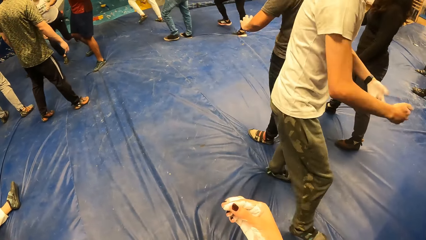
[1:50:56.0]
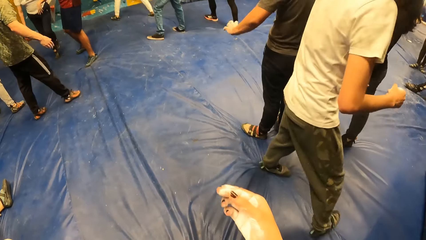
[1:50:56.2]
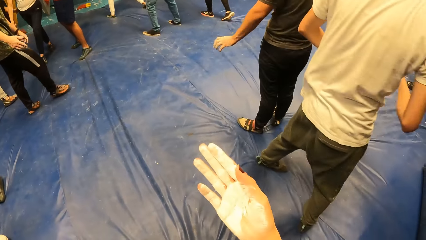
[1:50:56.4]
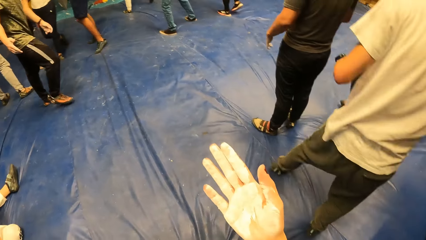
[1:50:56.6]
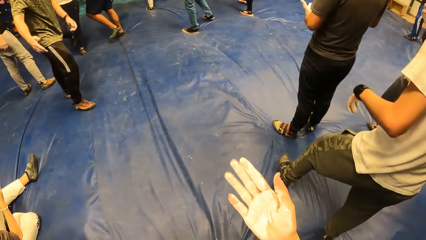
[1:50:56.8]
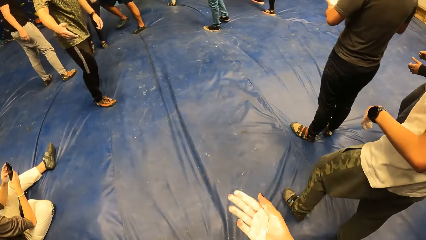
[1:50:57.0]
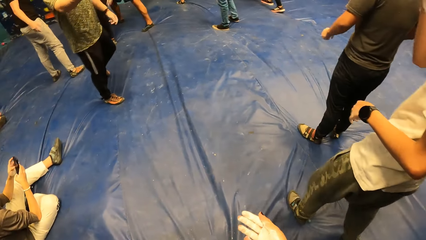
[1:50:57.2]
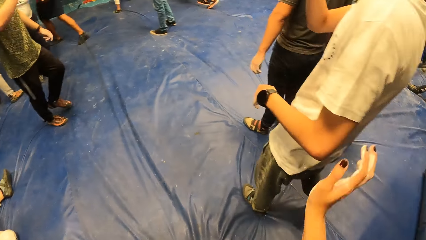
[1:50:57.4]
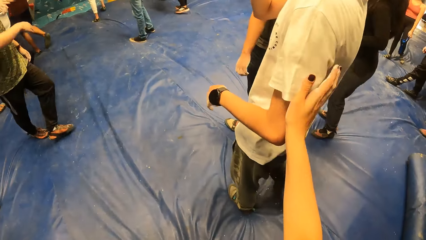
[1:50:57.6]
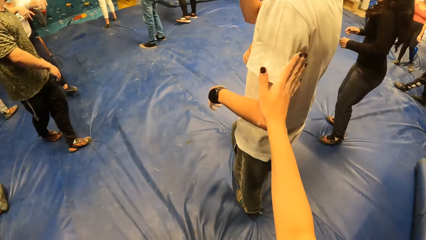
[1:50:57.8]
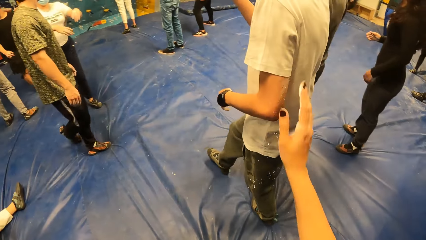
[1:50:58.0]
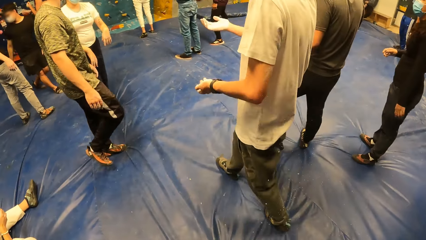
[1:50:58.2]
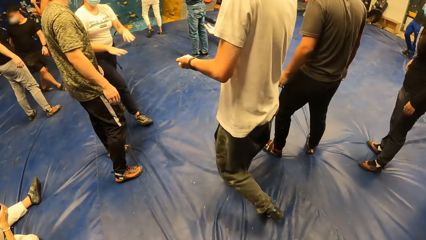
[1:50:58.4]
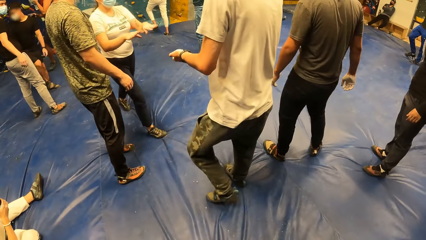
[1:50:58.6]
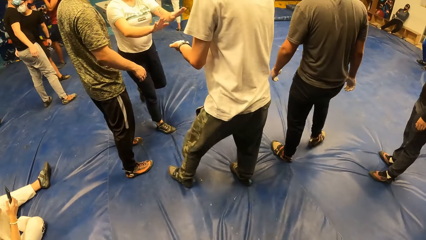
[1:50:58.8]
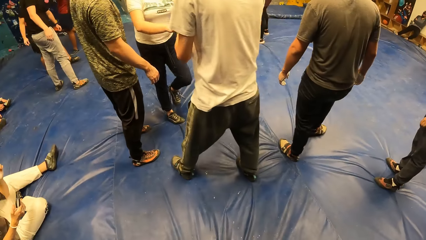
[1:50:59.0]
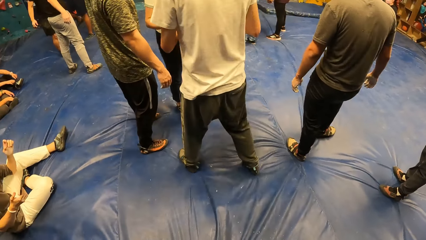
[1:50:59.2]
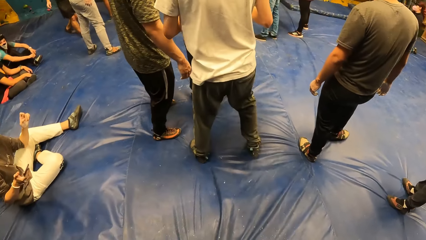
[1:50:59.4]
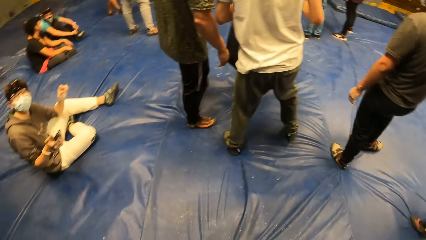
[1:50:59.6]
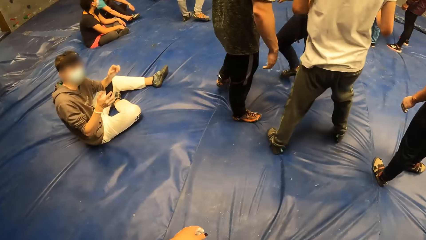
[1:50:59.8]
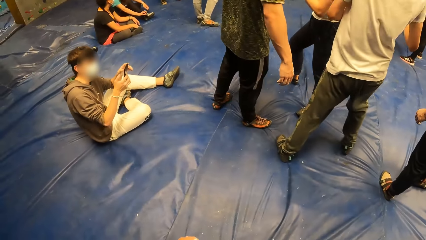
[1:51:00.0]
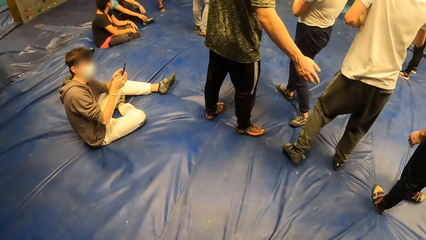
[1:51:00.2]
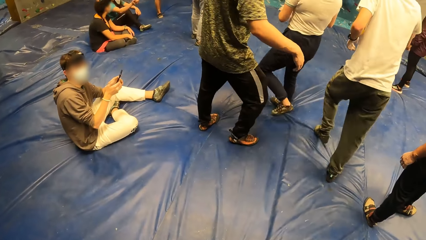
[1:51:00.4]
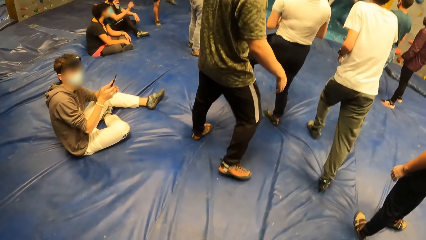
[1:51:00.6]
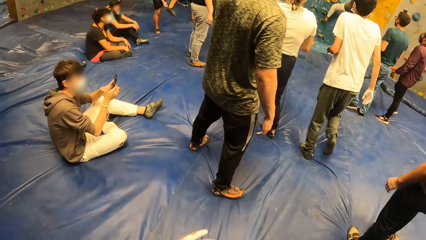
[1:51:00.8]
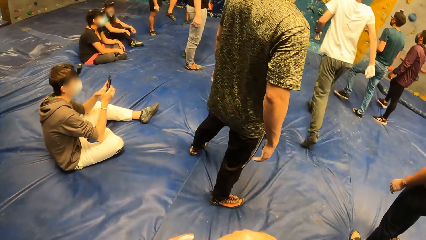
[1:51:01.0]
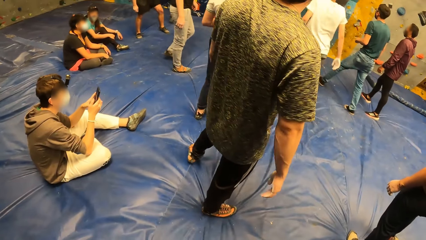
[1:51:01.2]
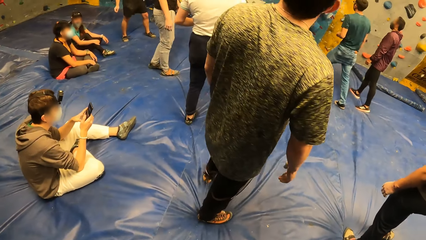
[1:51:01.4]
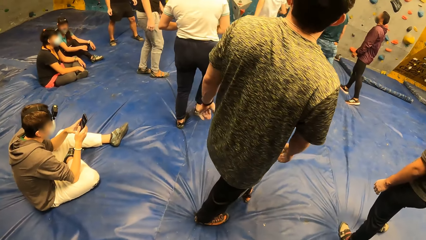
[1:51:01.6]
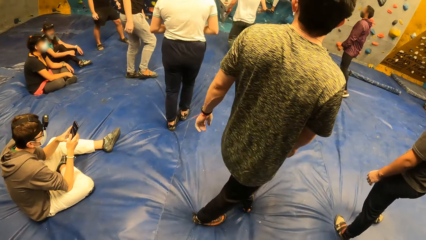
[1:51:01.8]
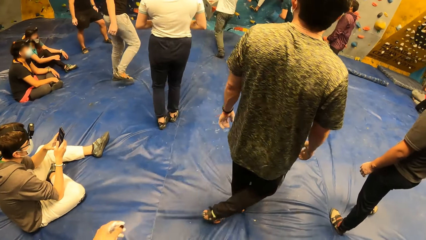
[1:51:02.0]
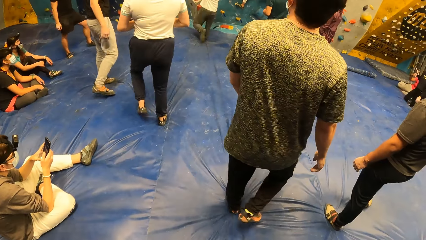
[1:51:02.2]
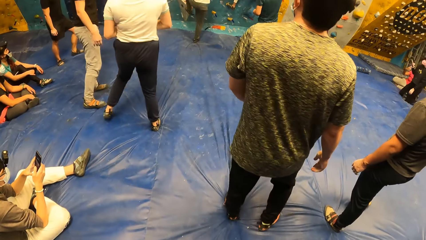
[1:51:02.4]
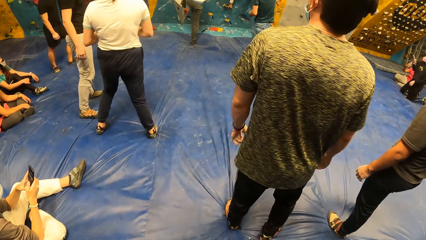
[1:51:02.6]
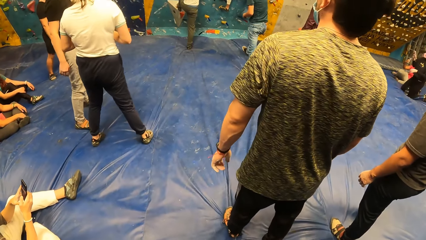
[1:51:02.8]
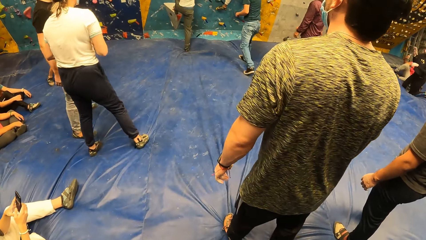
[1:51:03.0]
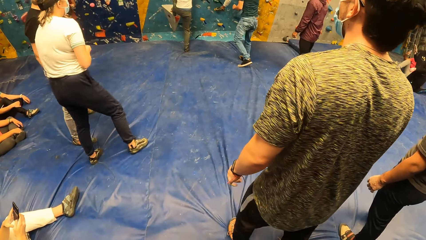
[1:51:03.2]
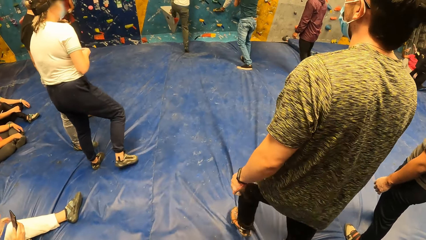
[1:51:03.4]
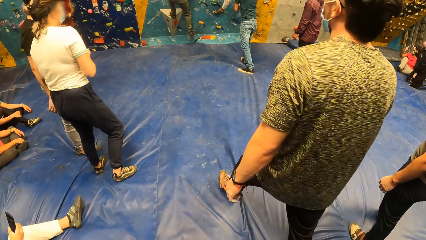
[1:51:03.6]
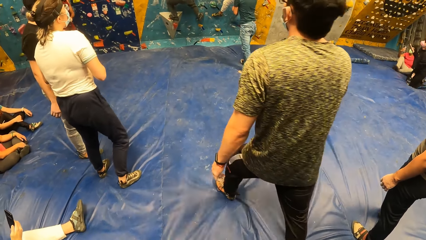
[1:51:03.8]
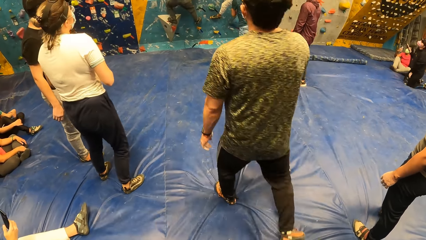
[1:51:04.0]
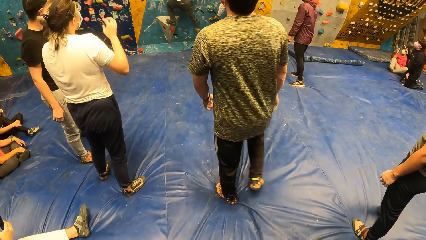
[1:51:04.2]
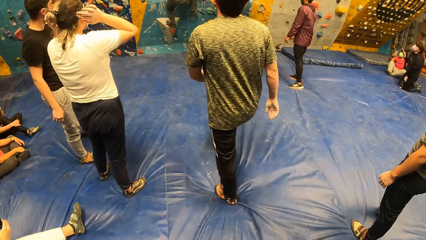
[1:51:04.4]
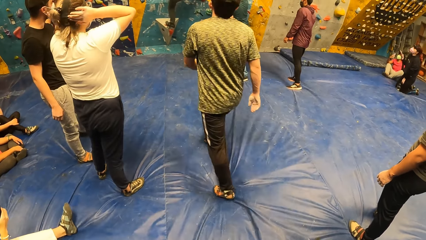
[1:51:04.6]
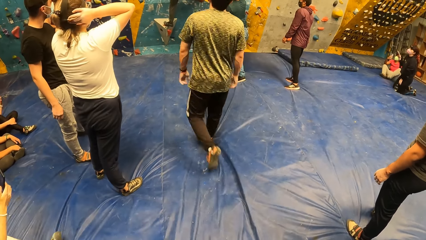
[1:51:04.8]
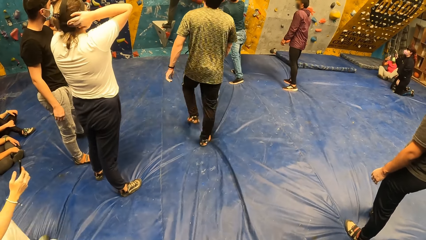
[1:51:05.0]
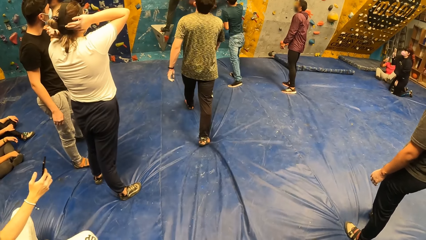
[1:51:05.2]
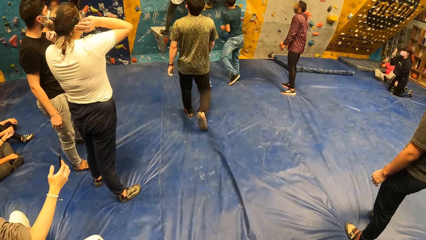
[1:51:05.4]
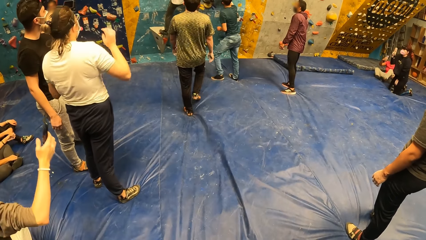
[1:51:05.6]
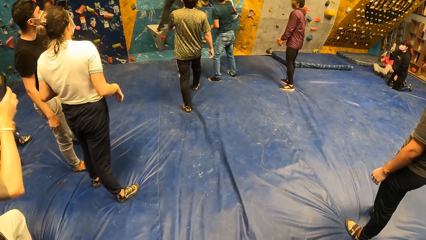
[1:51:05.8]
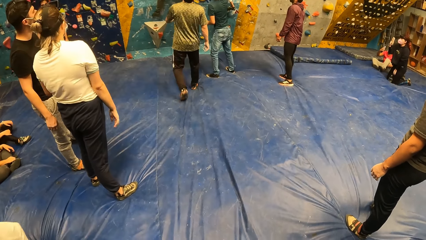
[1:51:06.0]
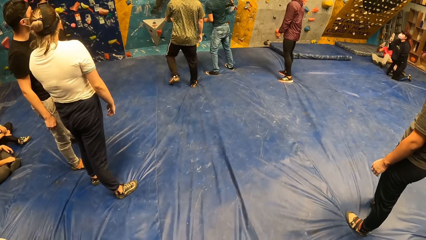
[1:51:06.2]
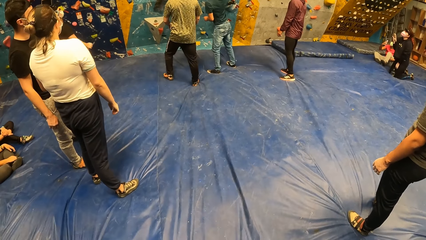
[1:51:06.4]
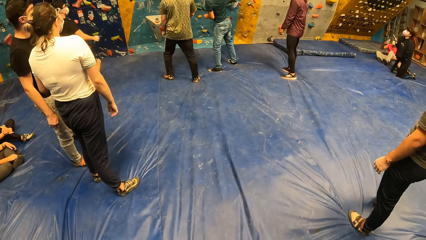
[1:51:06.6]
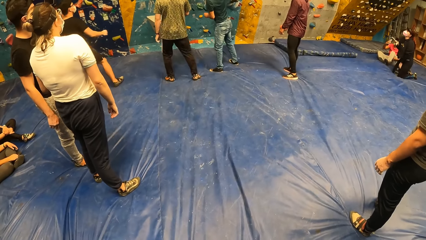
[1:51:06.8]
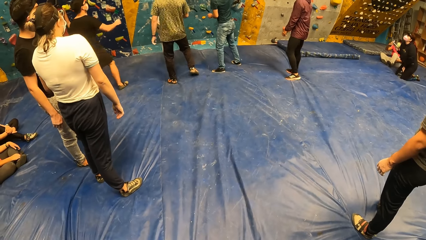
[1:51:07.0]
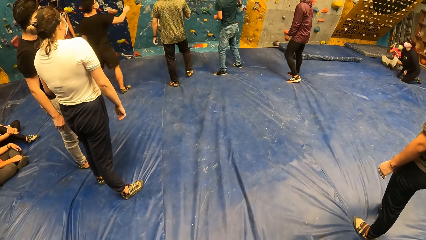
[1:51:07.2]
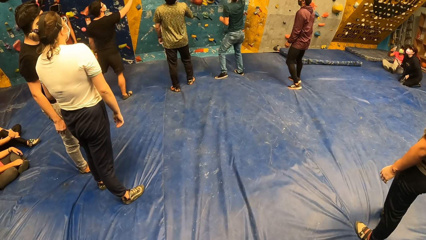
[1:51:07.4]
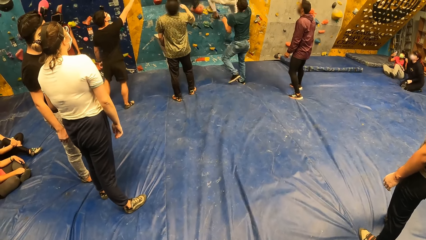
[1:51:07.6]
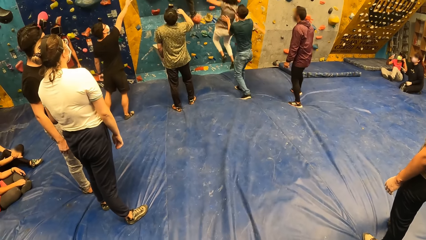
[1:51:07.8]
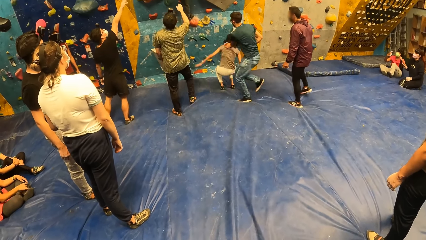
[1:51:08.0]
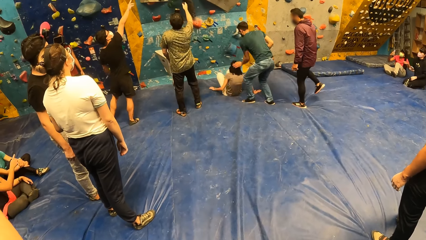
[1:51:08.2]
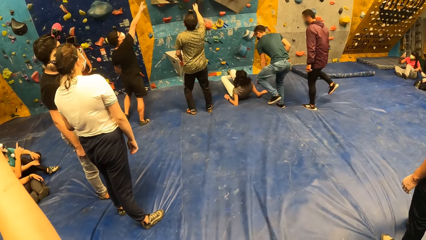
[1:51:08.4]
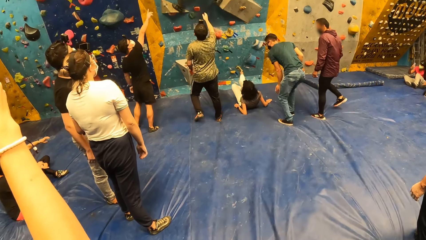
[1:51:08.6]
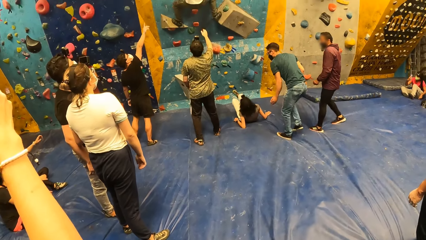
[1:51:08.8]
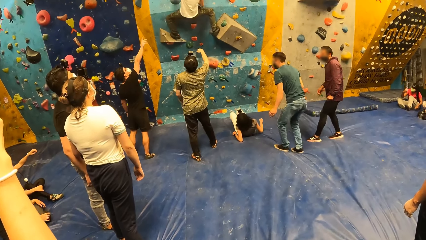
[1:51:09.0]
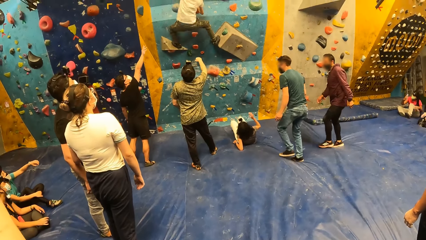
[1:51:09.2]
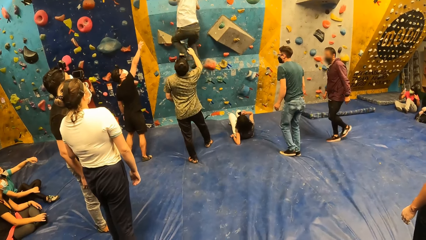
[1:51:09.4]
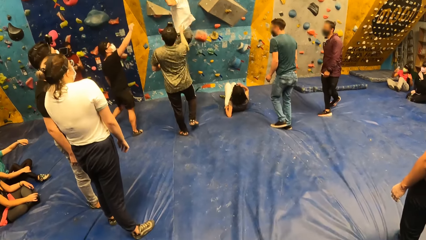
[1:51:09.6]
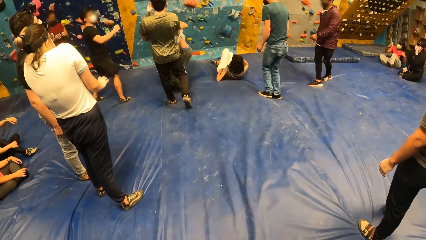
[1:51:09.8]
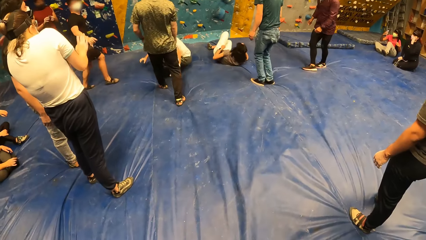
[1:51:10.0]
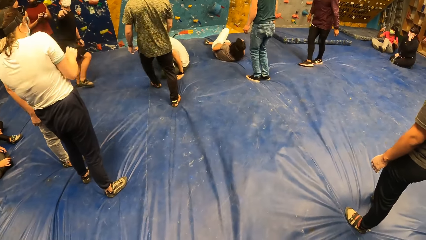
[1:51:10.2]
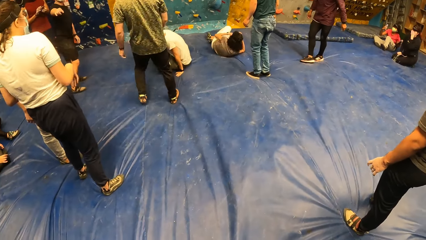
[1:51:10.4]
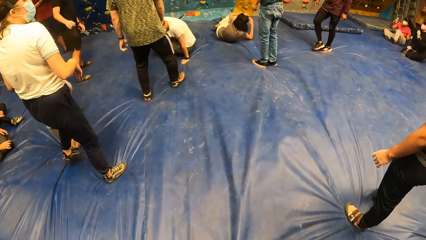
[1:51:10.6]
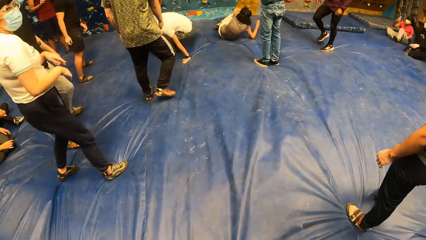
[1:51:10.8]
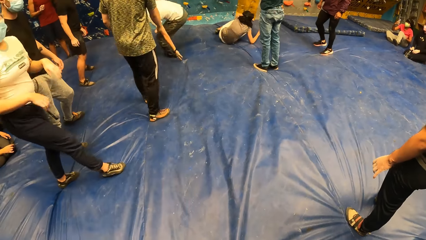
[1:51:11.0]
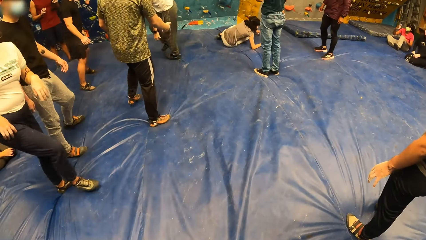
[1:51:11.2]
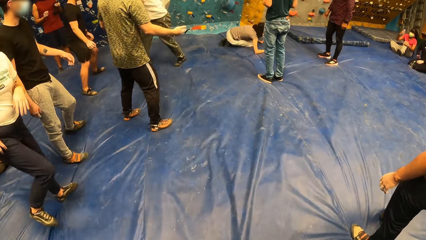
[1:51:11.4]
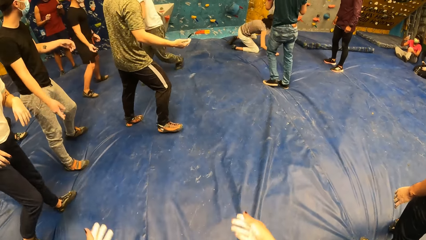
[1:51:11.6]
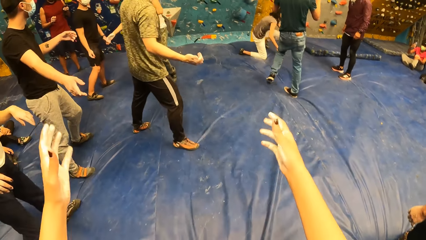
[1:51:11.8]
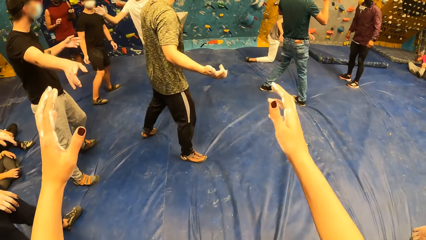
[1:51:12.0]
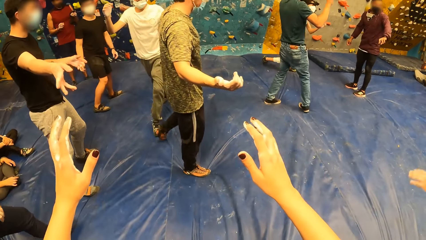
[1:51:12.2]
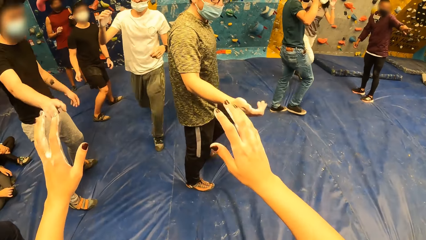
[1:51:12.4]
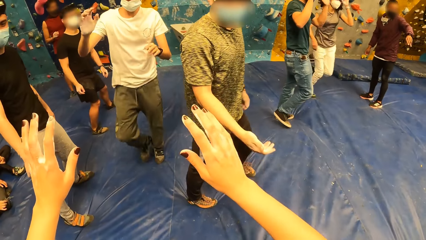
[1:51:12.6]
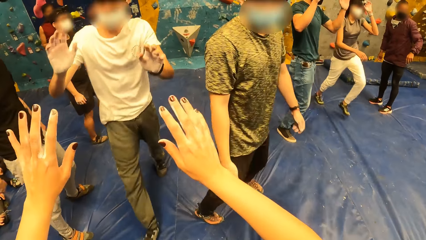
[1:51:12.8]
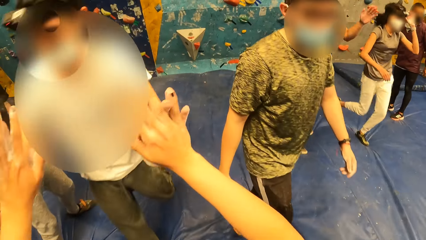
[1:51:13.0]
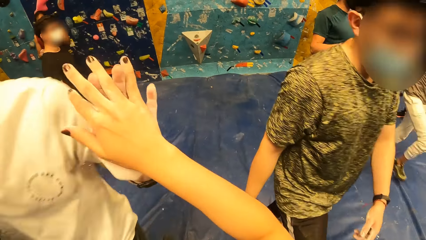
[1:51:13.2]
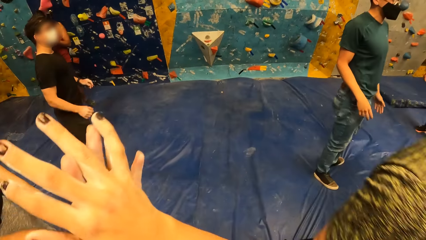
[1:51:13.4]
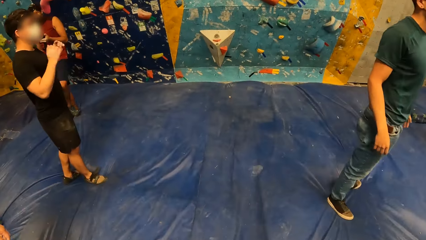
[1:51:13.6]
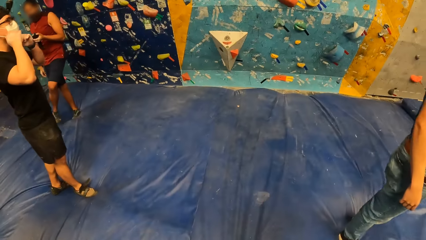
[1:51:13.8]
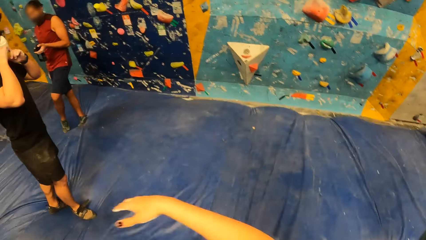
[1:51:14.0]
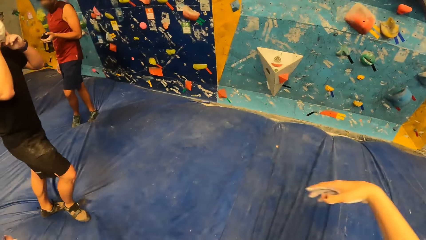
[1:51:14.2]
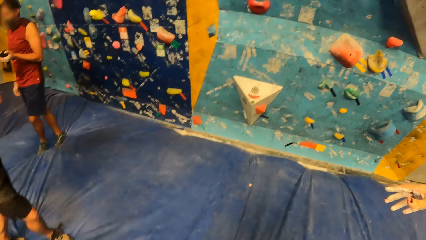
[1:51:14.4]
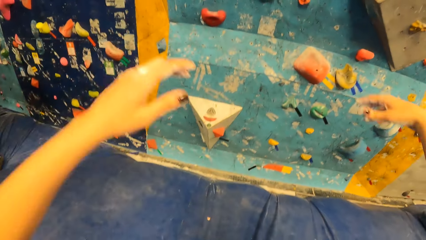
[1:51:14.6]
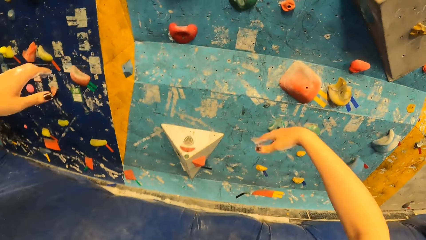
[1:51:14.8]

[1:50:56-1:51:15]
The camera wearer stares at her hand. She taps a man with her right hand. She stares at another man. The first man high fives a woman. The camera wearer looks around the boulder gym. The first man climbs the bouldering wall with his feet and hands. The woman touches her hair with both hands. The camera wearer stares at another woman. A third woman falls down from the bouldering wall. The first man falls down from the bouldering wall. The camera wearer looks around the boulder gym. She high fives the first man. She walks around the boulder.
